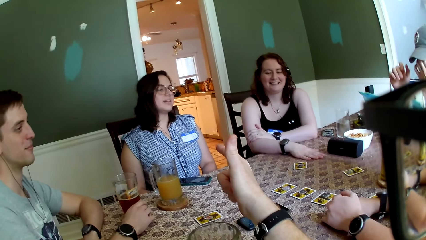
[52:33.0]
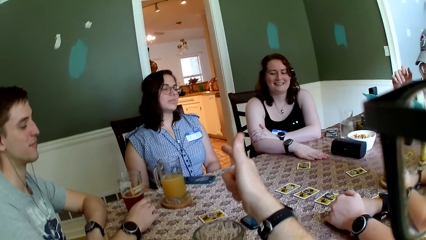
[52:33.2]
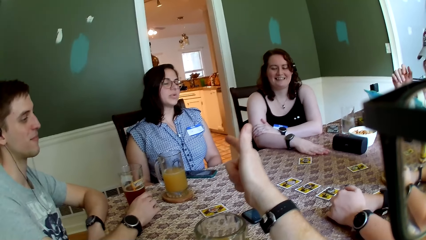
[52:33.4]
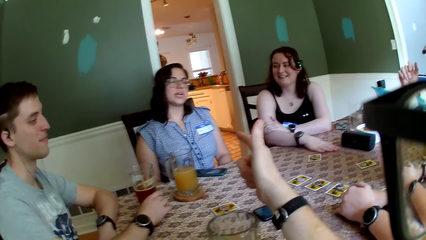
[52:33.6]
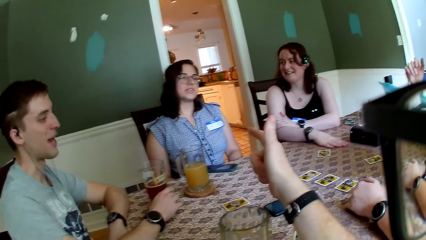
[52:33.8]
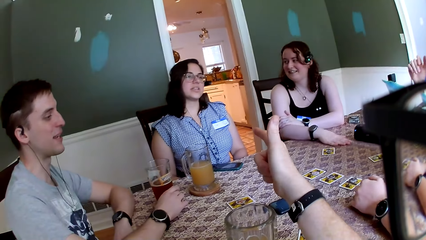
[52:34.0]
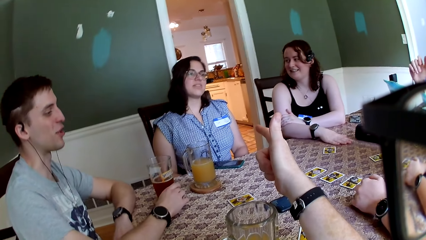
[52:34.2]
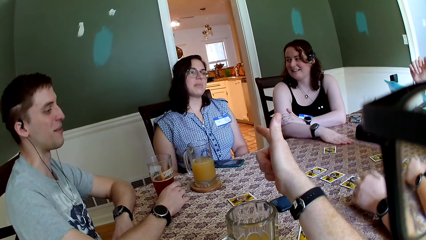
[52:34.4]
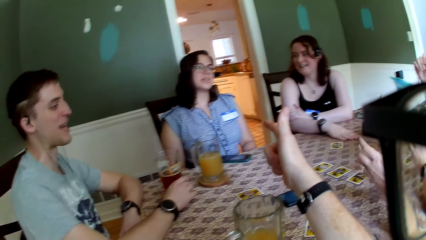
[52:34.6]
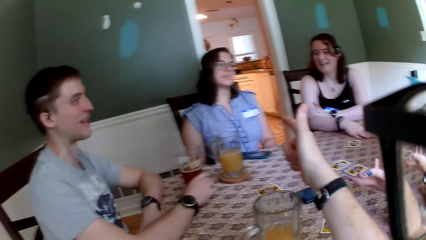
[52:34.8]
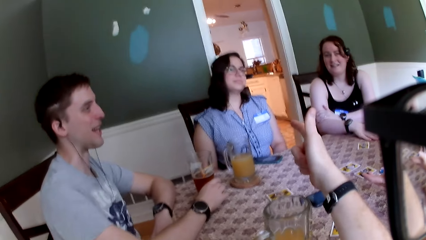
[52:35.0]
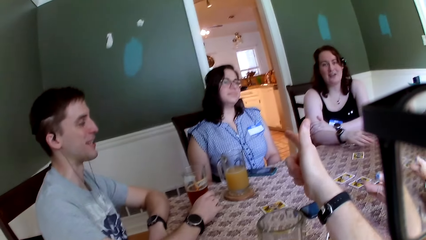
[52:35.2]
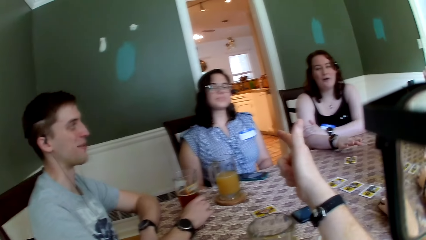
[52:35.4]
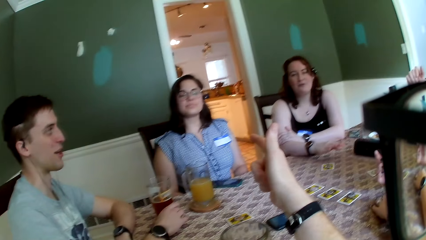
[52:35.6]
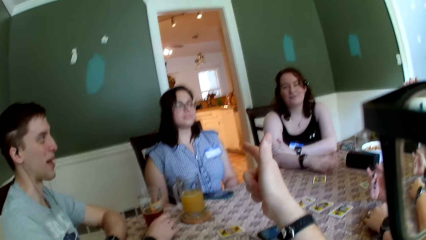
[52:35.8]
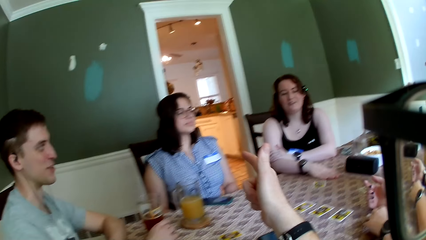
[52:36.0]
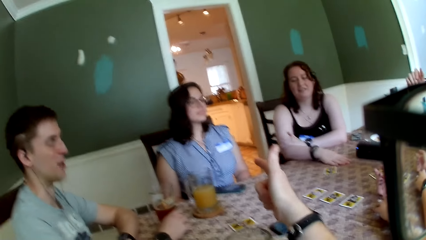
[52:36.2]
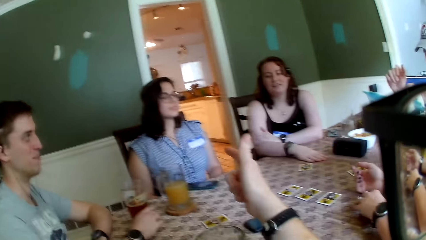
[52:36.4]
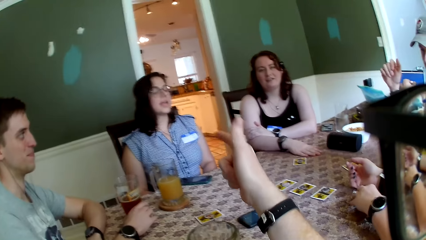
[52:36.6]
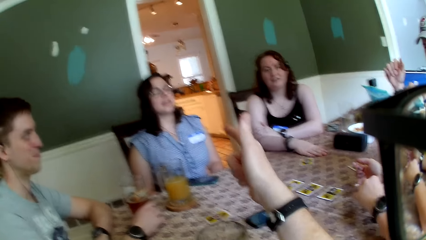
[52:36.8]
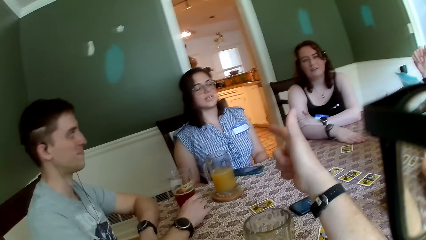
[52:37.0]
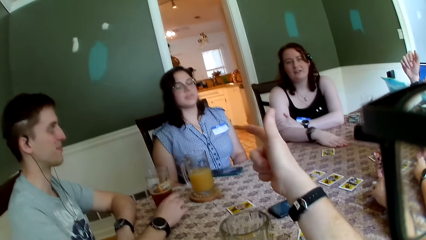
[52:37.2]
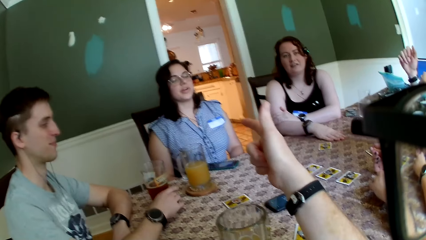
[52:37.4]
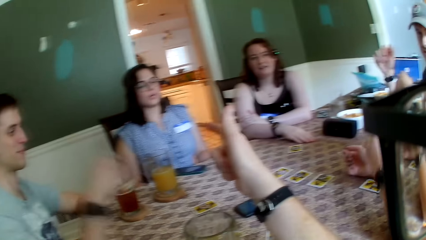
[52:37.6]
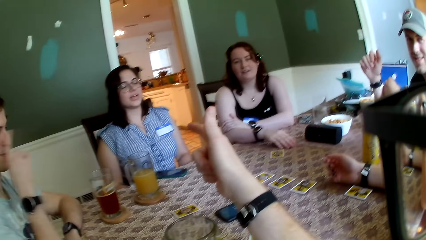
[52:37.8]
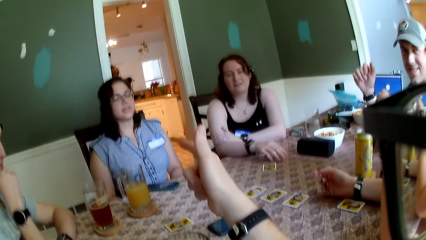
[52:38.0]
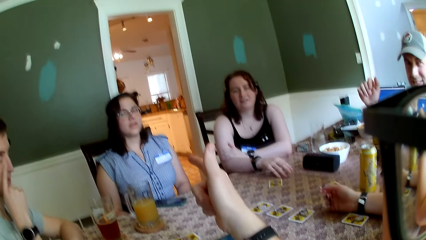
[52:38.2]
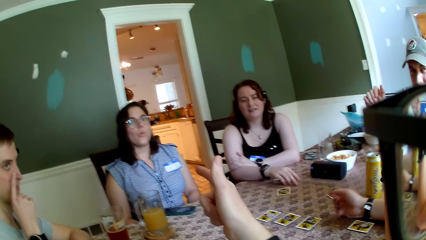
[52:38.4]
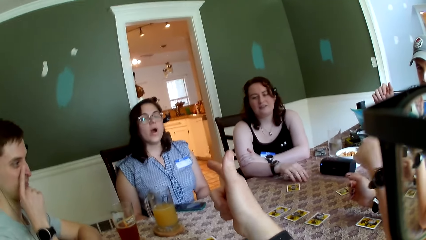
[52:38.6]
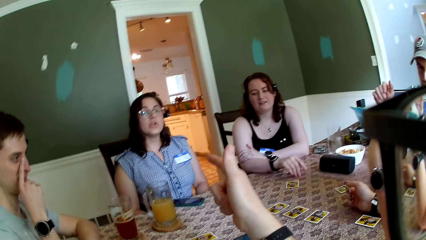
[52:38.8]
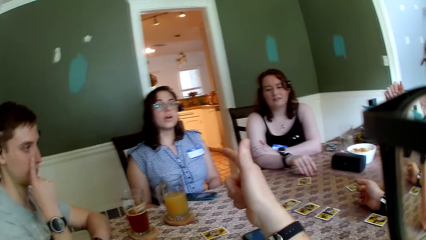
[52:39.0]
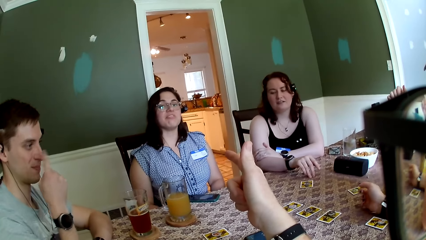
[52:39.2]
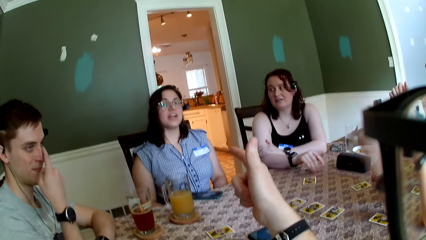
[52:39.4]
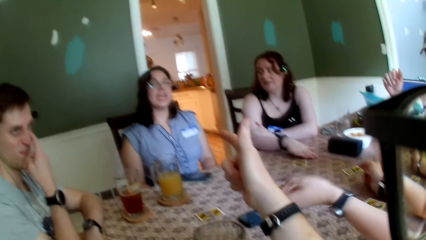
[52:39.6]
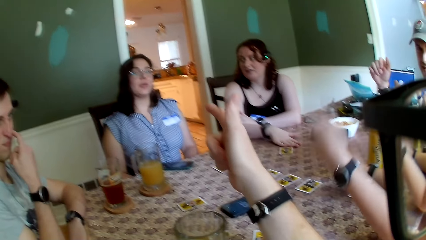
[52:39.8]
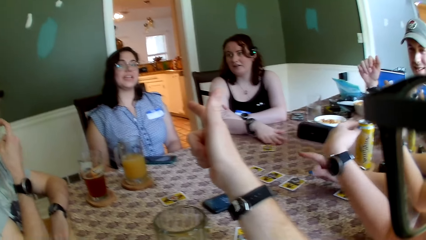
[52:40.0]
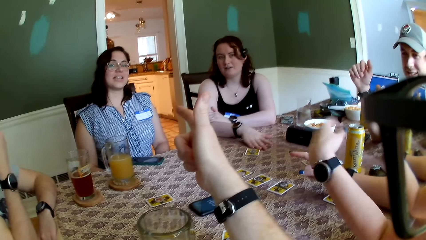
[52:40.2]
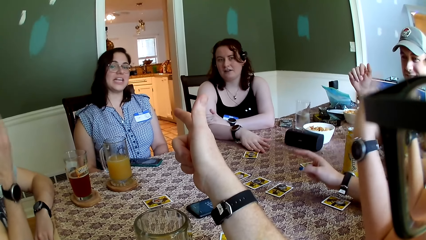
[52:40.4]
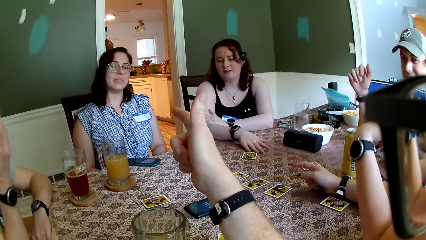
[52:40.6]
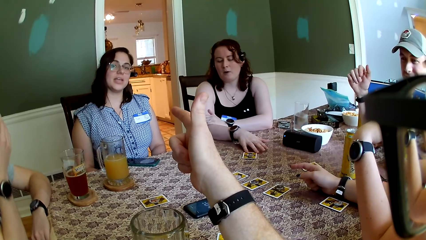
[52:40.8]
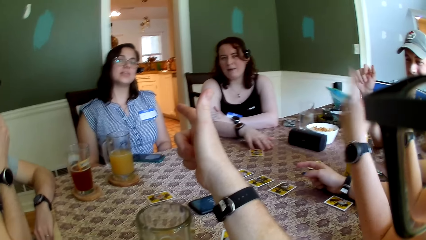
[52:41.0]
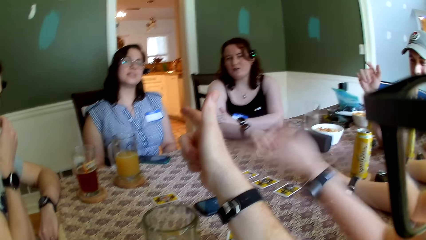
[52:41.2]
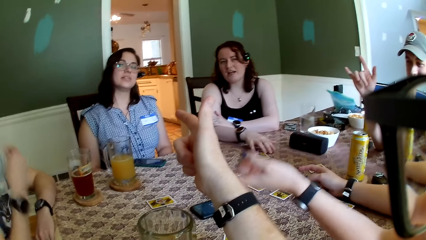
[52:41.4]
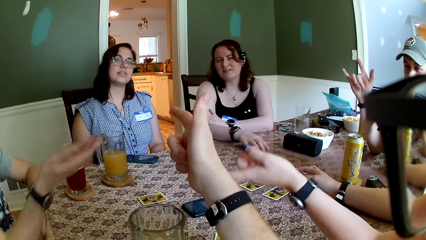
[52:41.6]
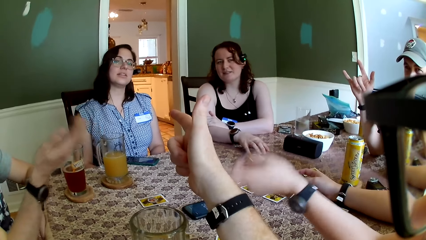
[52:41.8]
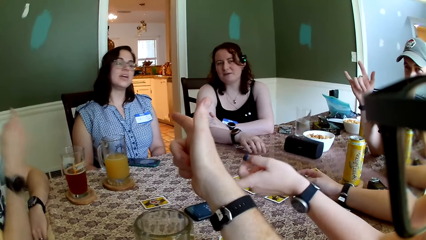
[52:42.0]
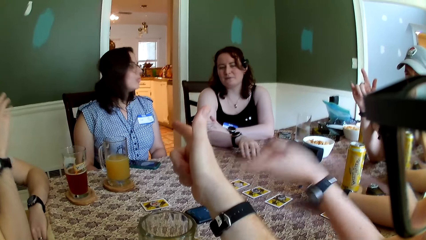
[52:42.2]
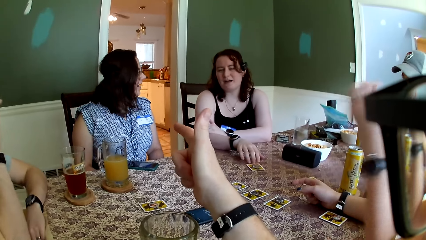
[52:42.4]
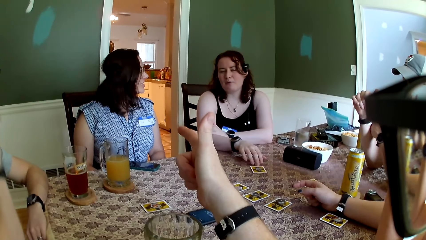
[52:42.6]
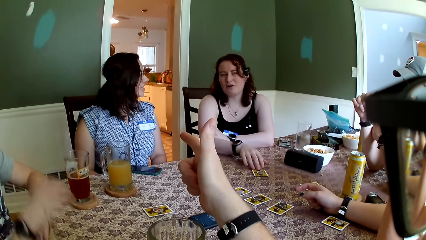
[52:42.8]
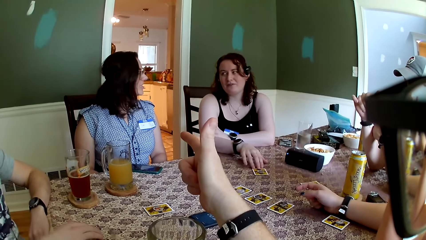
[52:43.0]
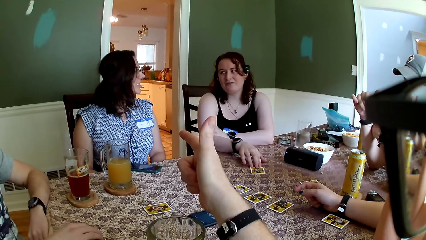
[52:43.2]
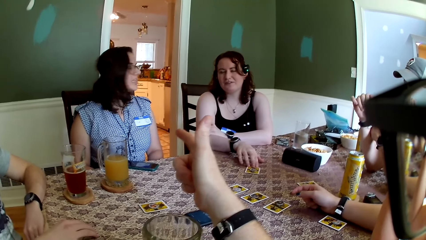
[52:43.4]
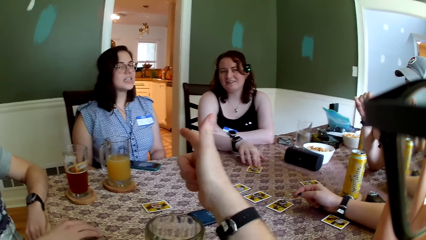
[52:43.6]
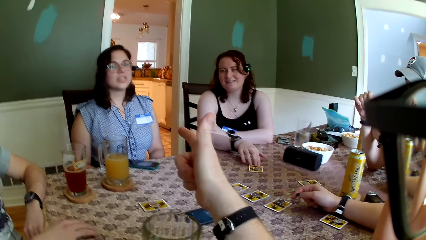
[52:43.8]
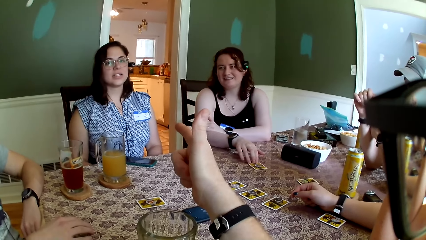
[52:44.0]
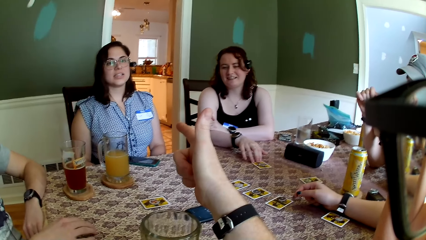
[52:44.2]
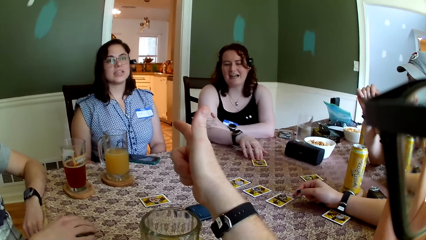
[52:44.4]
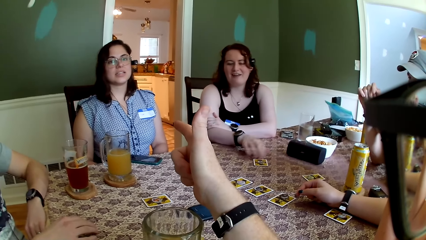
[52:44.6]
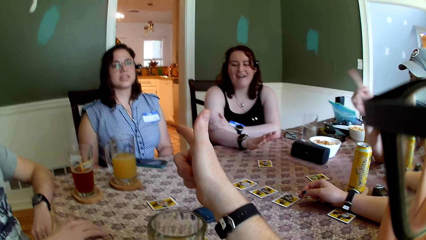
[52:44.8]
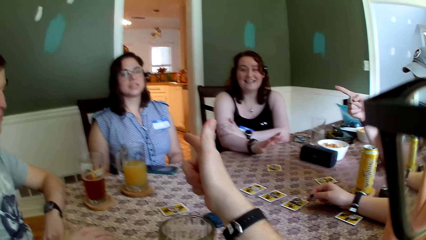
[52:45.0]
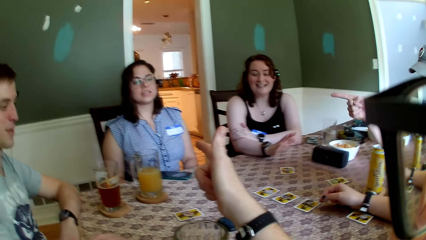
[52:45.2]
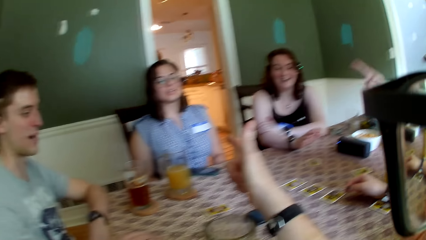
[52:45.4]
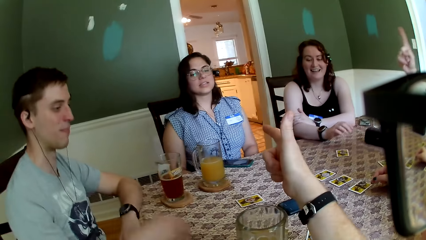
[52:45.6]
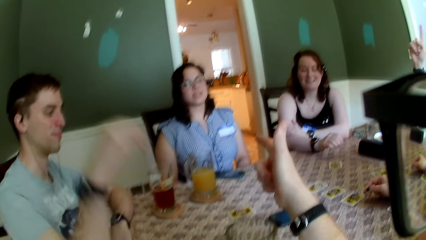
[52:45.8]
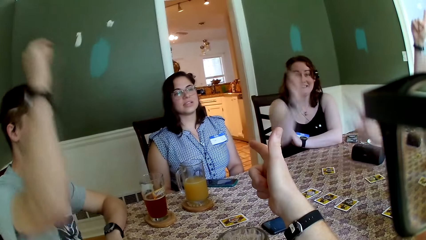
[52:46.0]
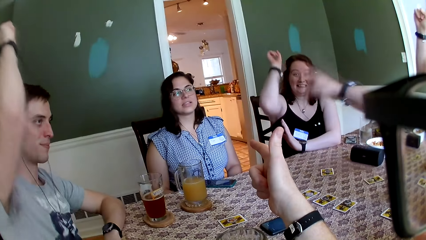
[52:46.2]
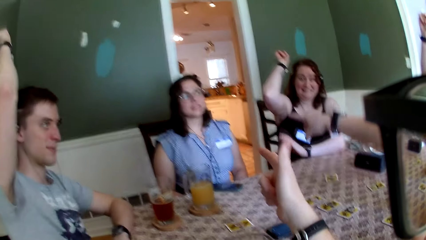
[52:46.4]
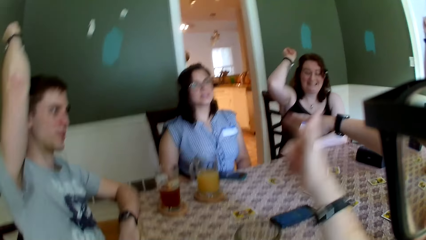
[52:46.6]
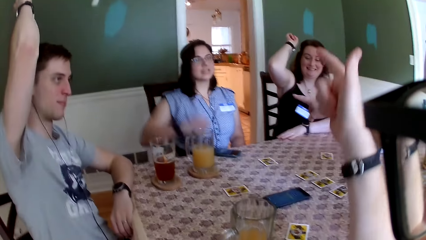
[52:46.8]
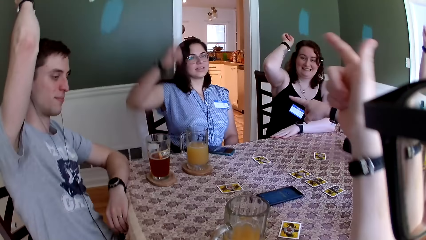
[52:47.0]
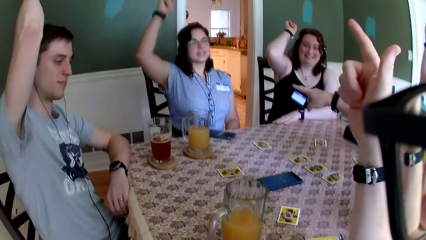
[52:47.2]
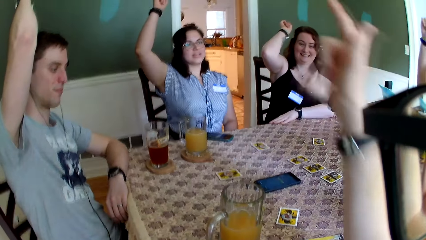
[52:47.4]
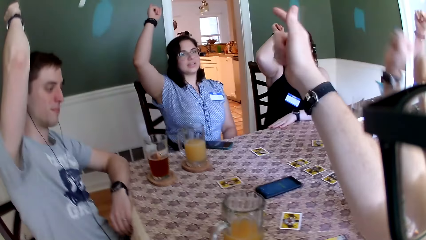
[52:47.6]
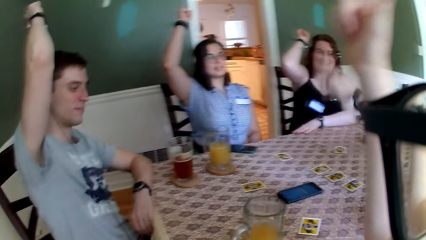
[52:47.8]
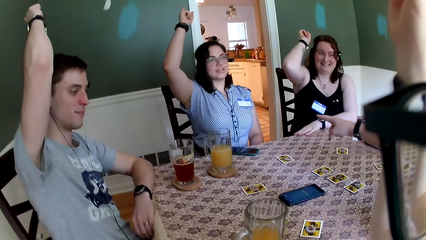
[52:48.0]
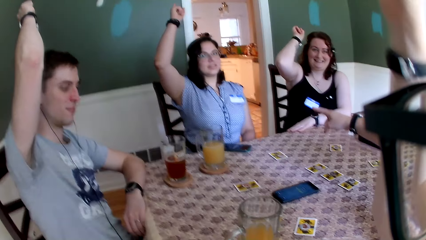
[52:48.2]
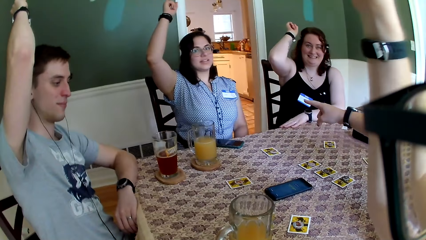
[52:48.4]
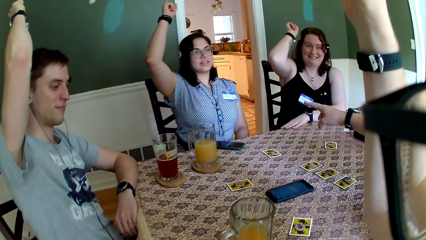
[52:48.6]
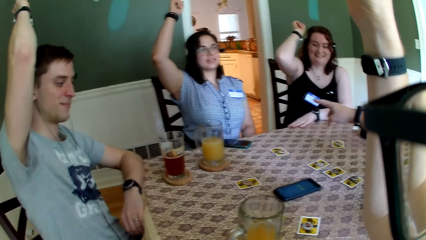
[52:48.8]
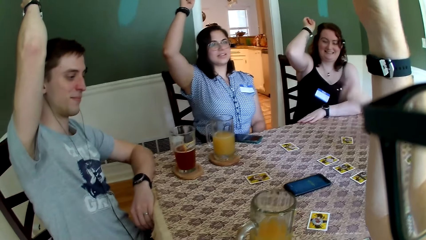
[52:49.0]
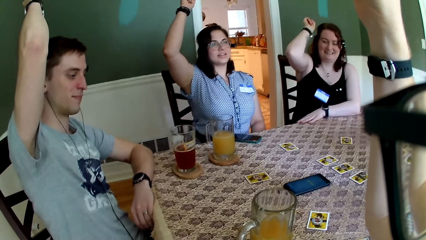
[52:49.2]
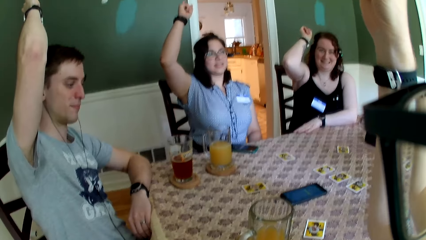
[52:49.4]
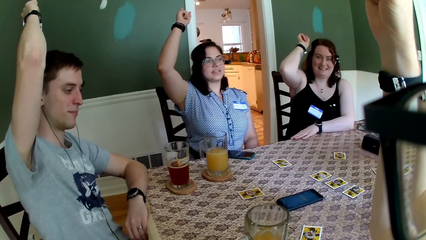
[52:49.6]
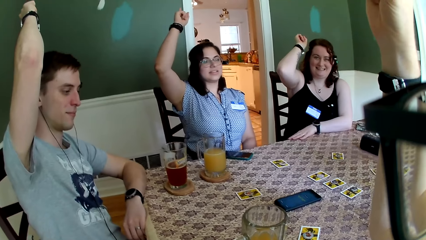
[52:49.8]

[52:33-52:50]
The camera wearer converses with the group of people. A man points his right hand at another man. A woman points her right hand at another woman. The other man raises his right hand. The other woman raises her right hand. A third woman lifts her right hand. The camera wearer and another man lift their hands.
